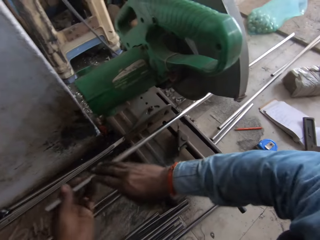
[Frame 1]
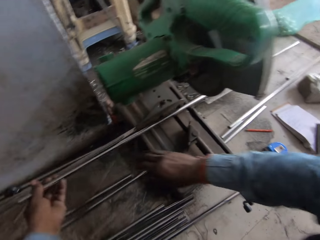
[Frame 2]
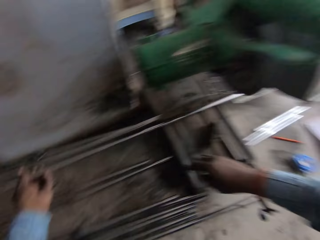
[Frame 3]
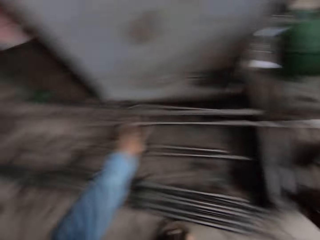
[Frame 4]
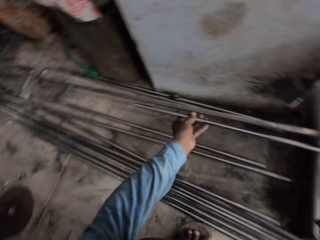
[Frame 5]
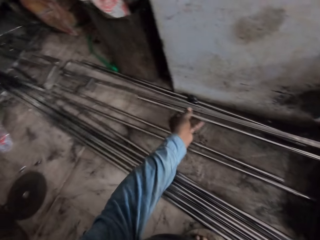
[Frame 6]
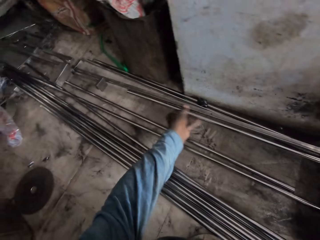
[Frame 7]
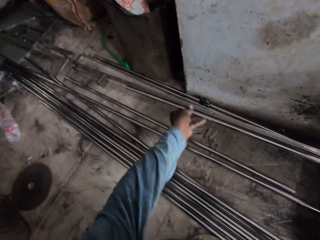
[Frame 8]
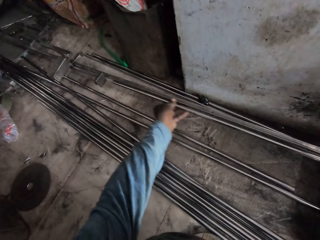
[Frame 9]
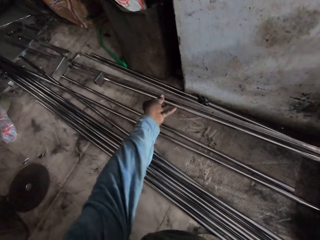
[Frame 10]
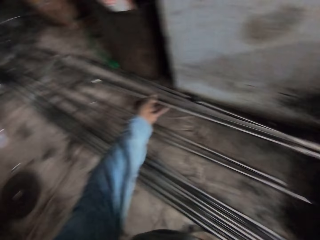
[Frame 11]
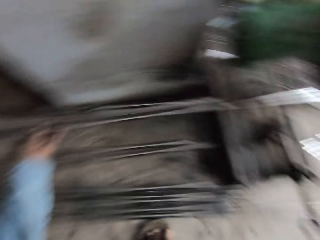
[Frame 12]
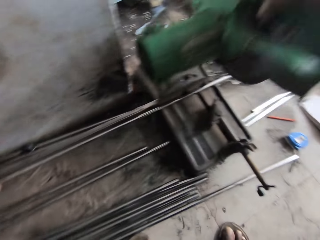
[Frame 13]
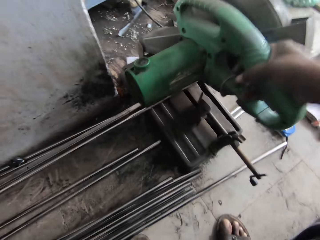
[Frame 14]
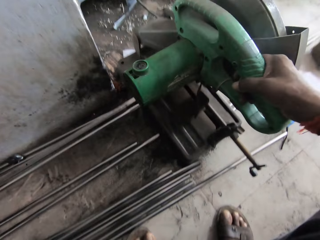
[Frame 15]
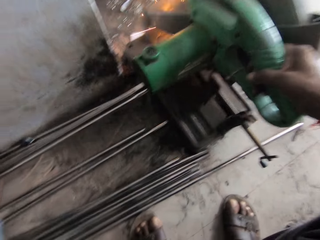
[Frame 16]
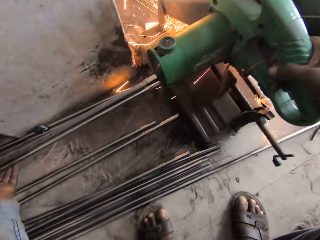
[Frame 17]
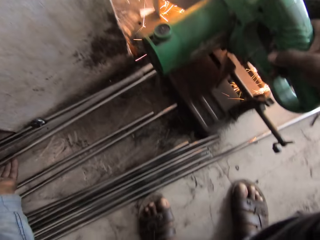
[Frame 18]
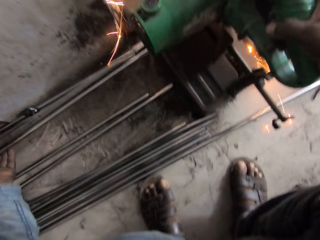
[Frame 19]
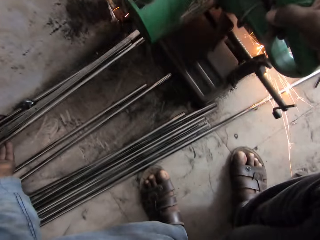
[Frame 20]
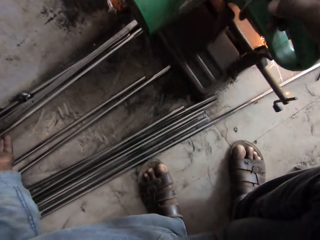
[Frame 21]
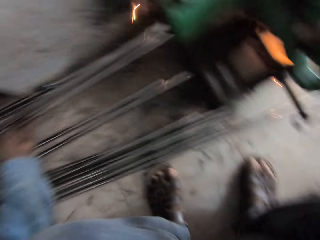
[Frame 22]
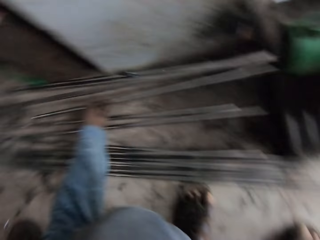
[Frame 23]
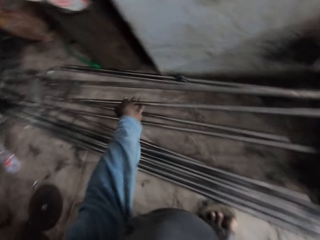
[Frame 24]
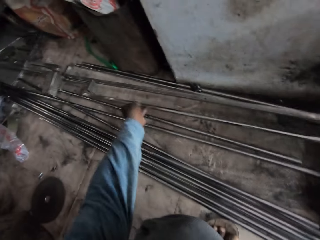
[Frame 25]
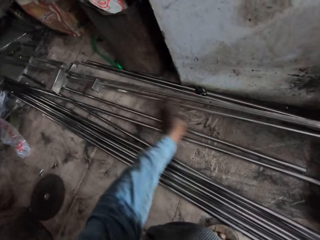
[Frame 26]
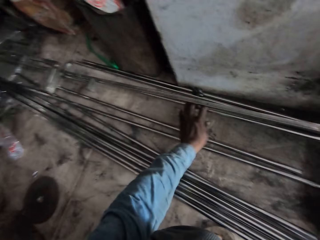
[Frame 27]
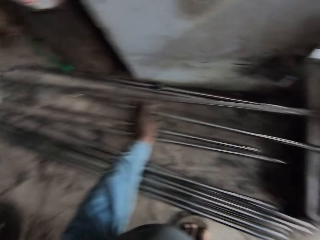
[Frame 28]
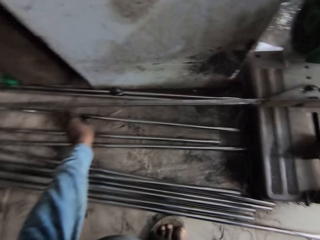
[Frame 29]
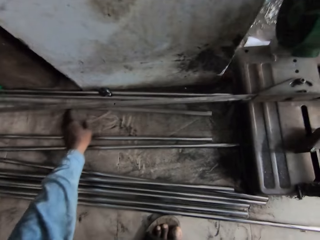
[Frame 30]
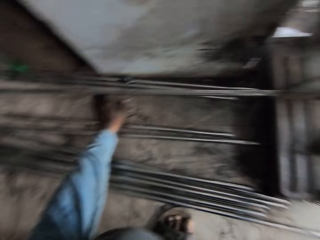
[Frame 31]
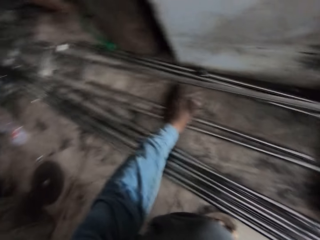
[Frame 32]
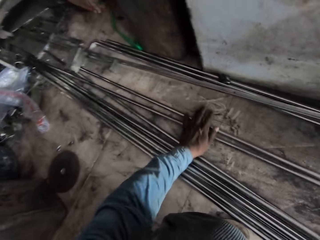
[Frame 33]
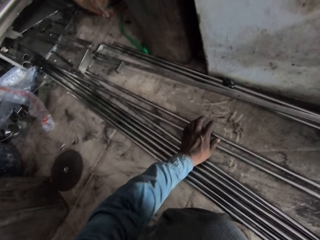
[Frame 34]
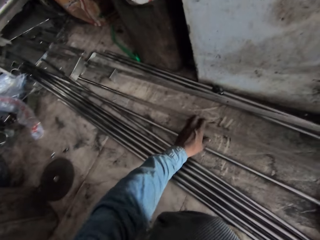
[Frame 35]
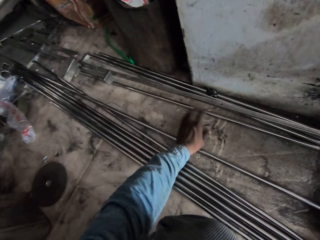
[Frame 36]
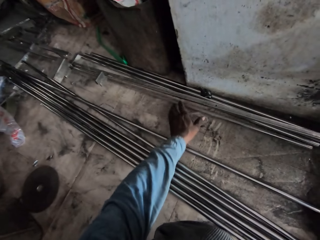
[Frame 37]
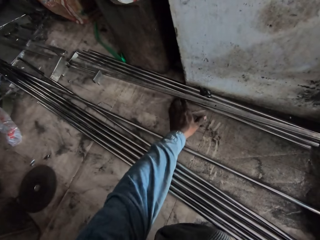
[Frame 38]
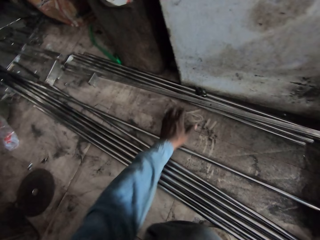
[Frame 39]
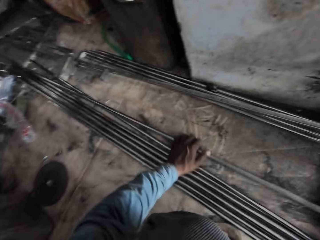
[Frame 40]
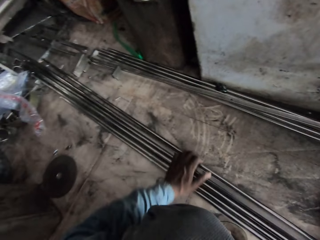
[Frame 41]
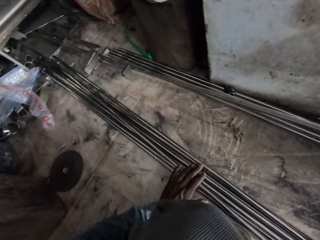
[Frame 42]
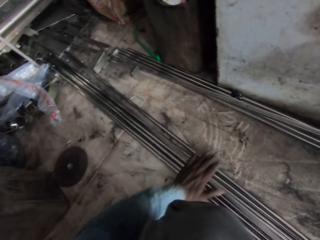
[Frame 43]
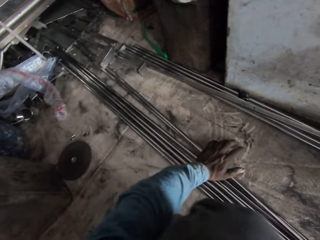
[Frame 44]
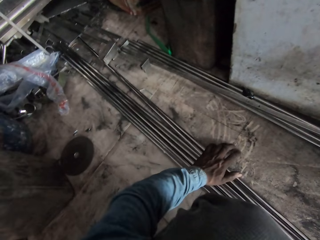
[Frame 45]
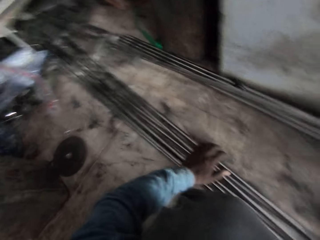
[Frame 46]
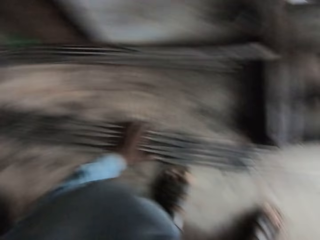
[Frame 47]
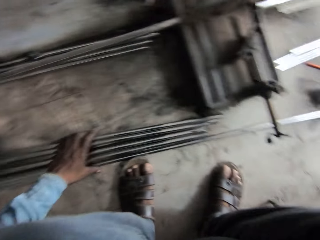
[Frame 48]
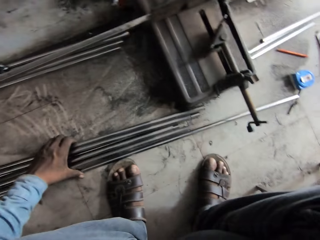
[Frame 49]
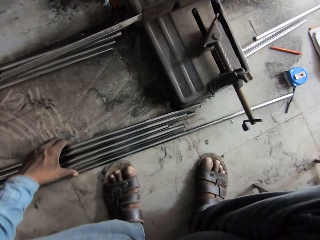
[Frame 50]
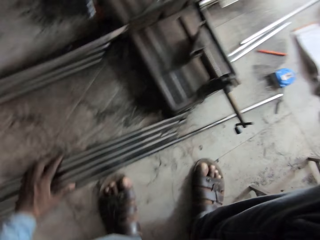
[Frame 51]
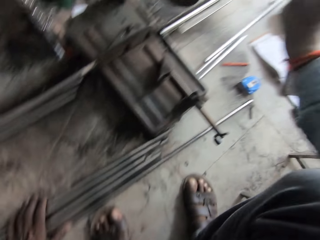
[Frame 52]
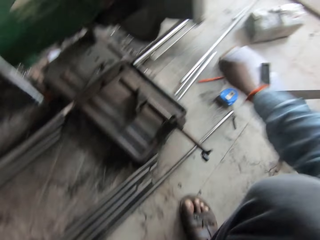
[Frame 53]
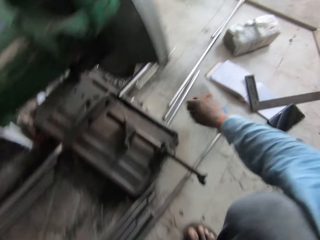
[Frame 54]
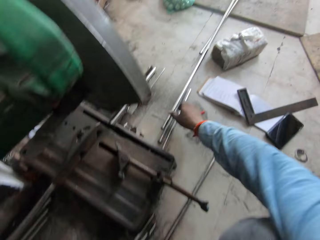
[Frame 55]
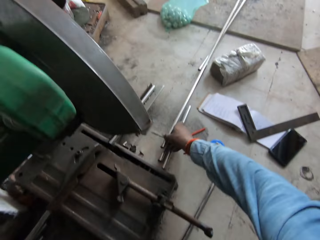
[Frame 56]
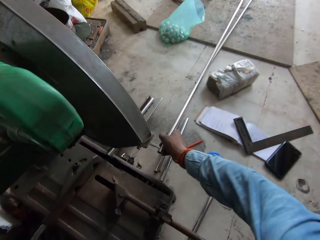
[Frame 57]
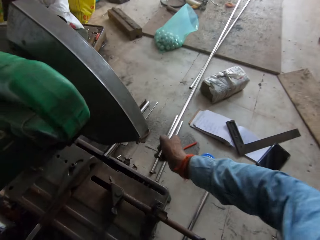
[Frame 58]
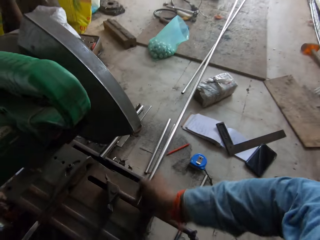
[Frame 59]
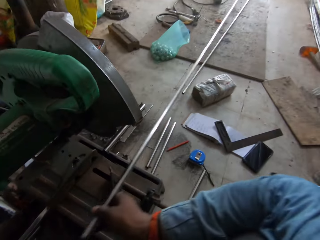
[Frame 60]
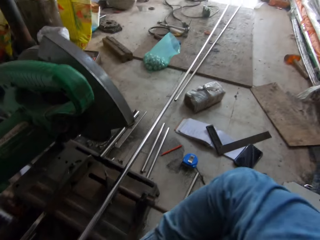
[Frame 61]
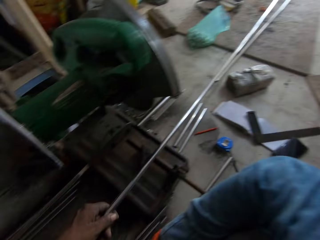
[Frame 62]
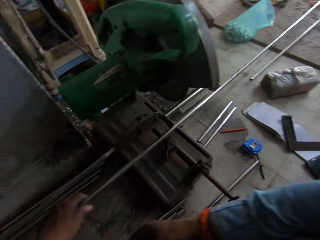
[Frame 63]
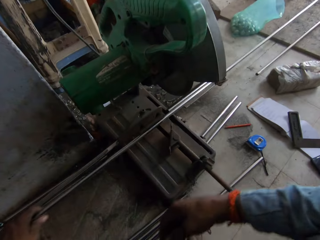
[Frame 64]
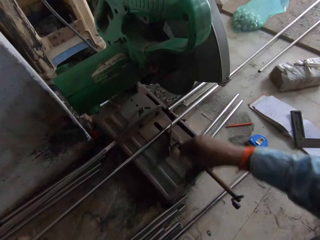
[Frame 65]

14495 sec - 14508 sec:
The camera wearer transfers the metal rod to the left hand. They pull the metal rod. They pull the circular saw. They cut the metal rod with the circular saw. They put the metal rod on the floor. They pull the metal rod. They push the metal rod on the floor. They touch the metal rods on the floor. They look around. They move the right hand. They pull the metal rod on the floor.

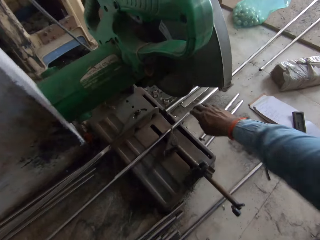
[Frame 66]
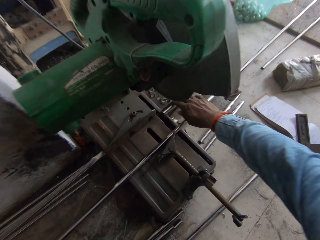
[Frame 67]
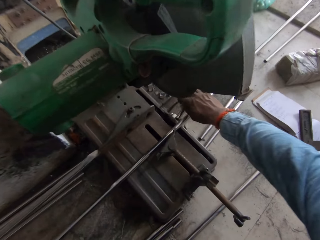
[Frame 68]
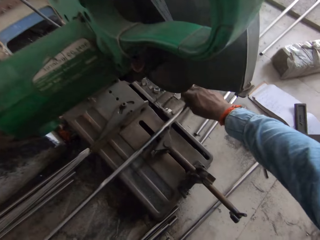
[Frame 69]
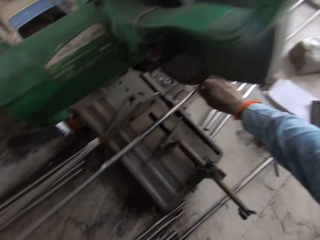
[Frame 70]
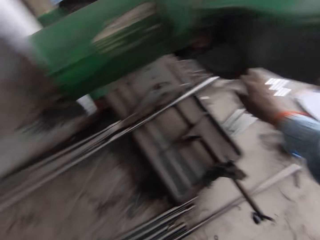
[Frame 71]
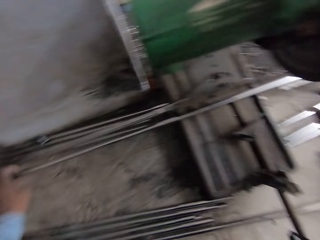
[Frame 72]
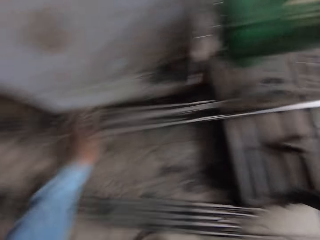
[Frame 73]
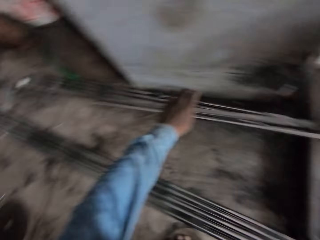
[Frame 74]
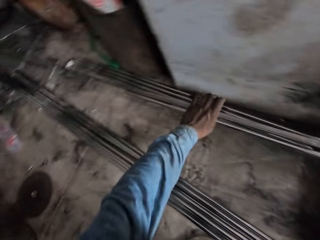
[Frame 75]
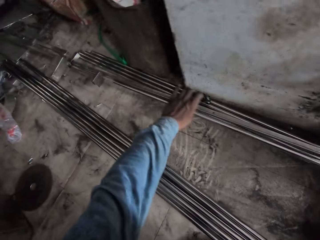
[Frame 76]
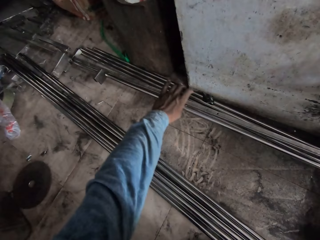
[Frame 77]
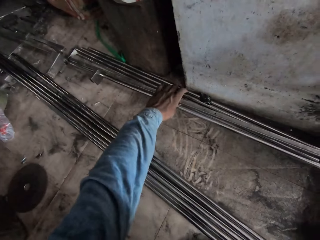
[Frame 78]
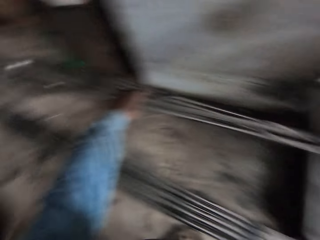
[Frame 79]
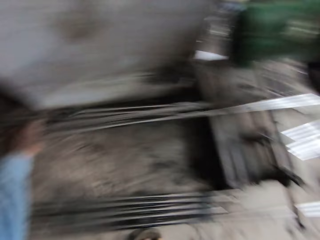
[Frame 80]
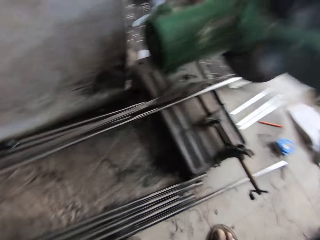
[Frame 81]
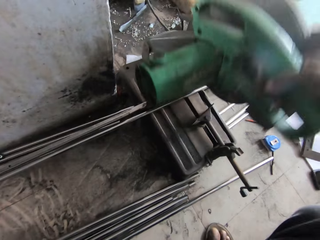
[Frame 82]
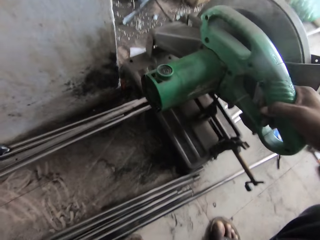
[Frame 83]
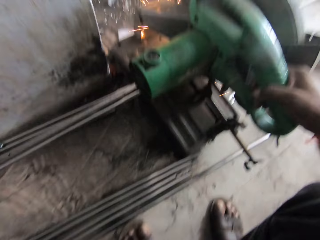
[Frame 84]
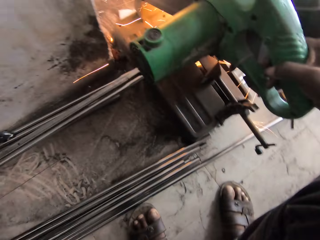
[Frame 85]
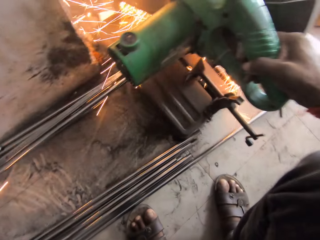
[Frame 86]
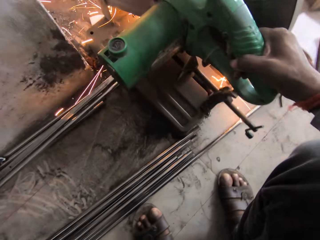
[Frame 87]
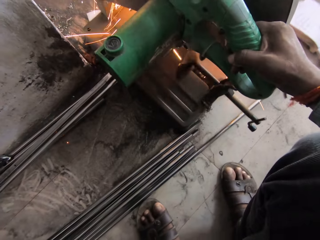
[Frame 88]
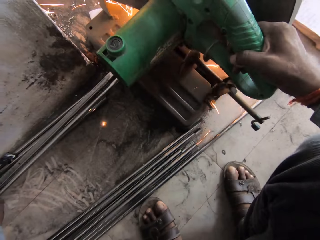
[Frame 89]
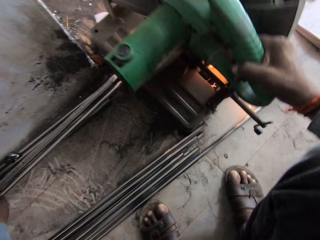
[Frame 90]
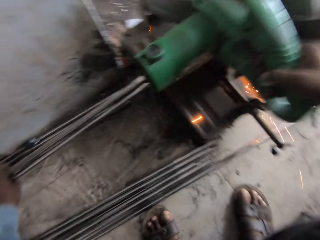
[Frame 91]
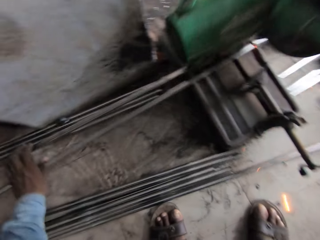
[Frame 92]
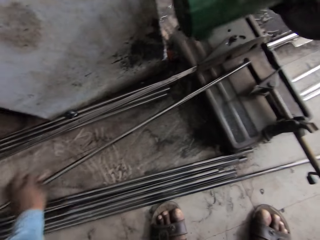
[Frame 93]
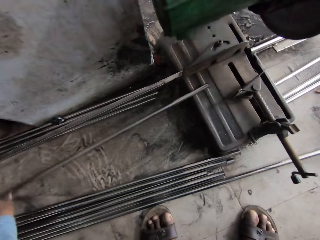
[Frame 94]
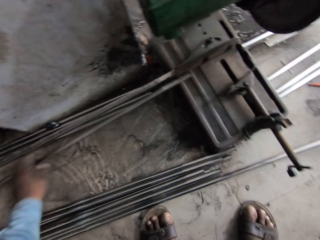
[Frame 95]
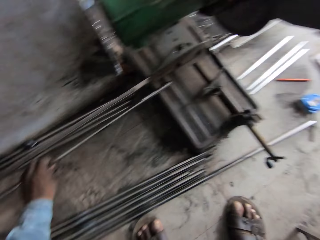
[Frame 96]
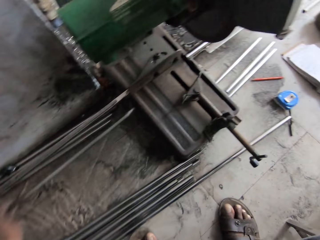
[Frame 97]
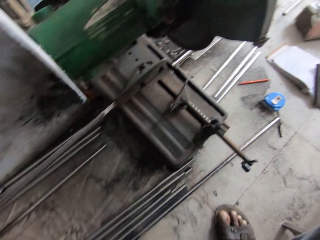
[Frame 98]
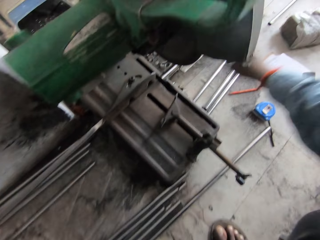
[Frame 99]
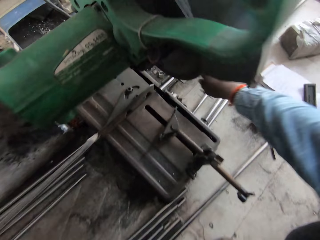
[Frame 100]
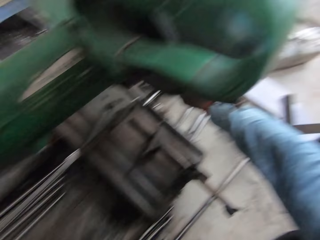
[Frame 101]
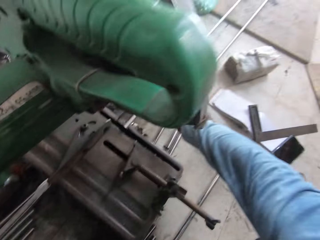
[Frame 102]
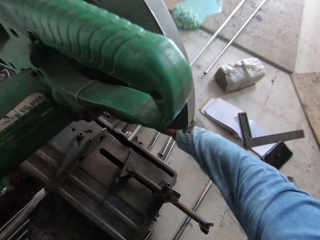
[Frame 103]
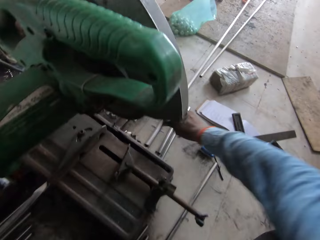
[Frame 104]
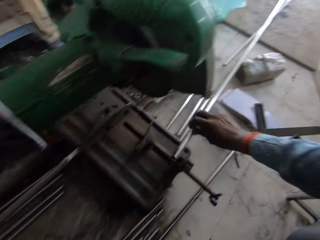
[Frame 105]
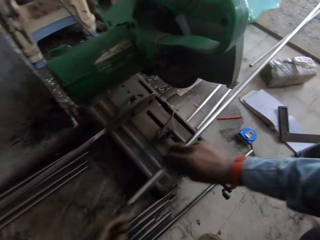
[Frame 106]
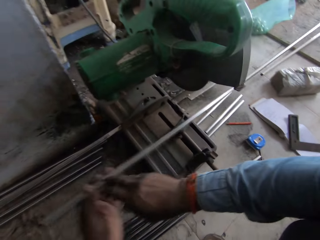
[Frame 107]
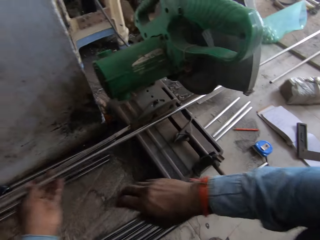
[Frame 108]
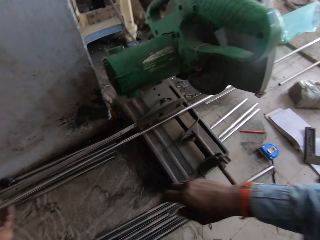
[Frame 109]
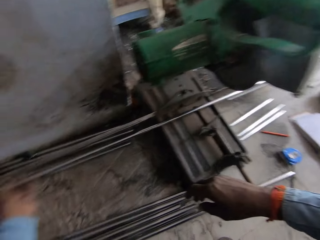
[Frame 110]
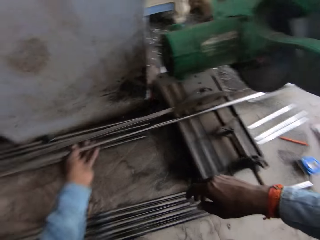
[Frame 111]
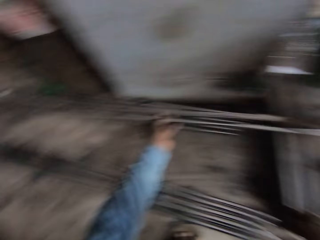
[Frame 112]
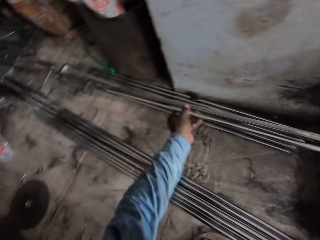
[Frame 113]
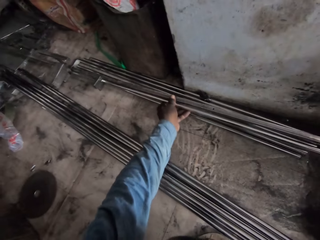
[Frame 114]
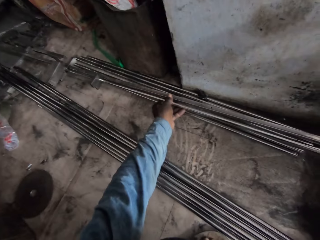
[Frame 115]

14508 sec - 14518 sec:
The camera wearer adjusts the metal rod on the circular saw. They put metal down, move metals, cut metal, move metals and lift metal.
